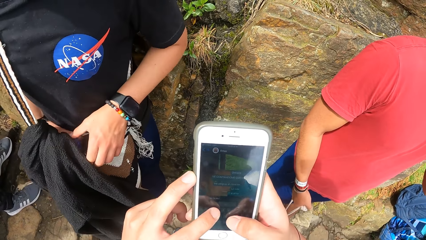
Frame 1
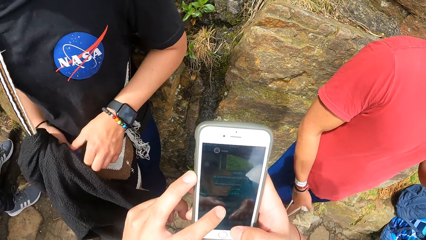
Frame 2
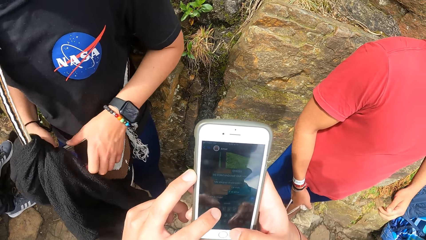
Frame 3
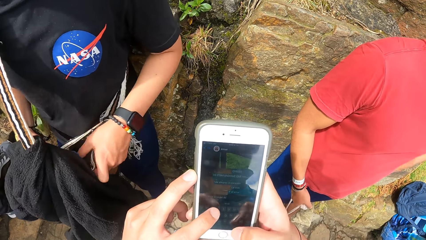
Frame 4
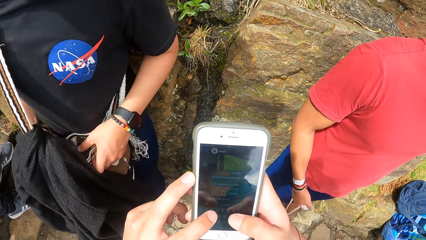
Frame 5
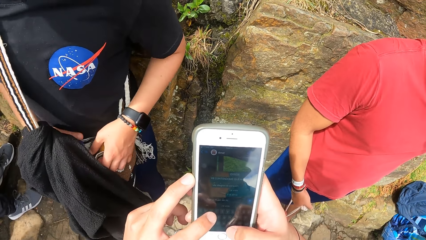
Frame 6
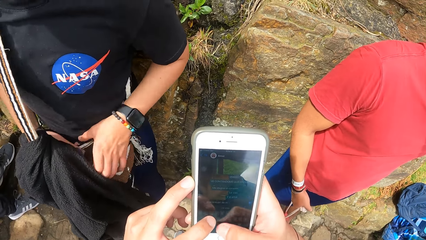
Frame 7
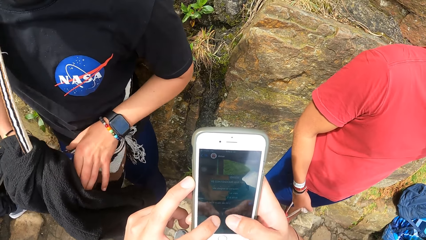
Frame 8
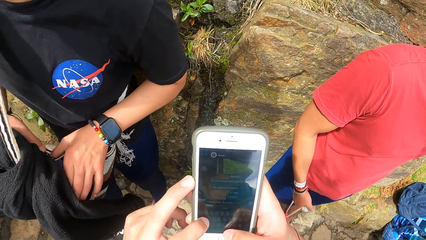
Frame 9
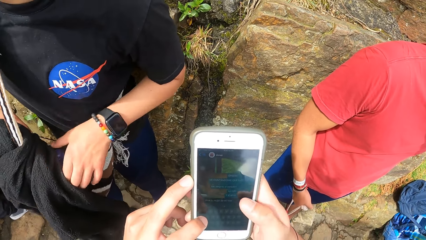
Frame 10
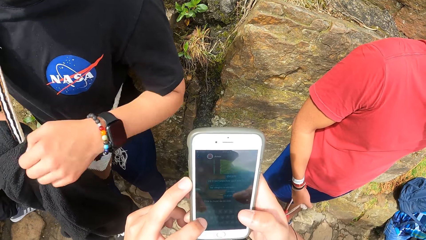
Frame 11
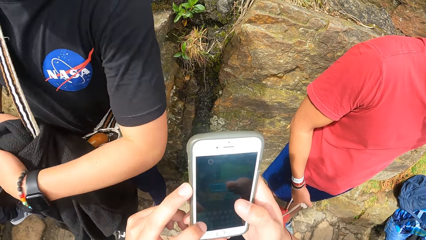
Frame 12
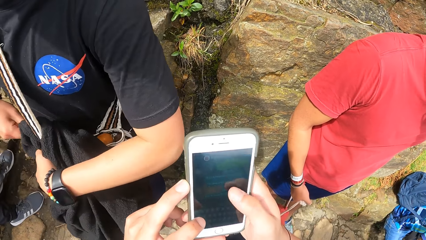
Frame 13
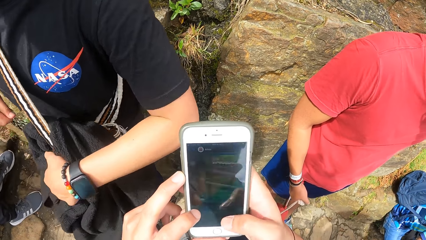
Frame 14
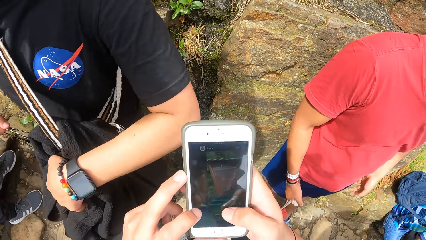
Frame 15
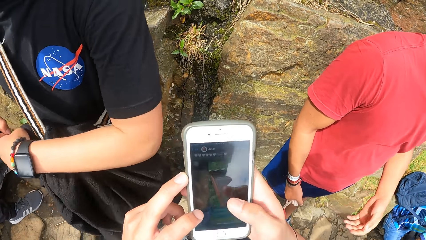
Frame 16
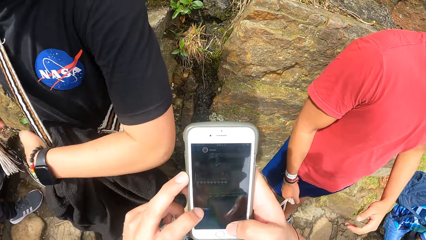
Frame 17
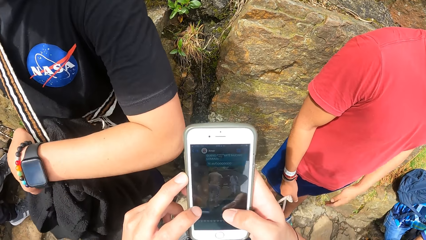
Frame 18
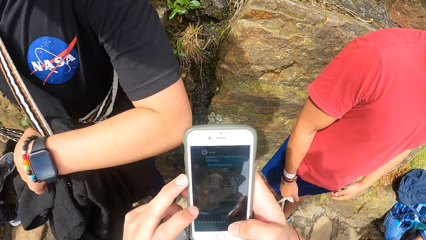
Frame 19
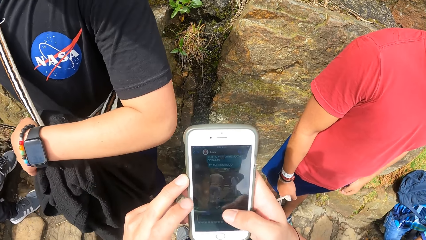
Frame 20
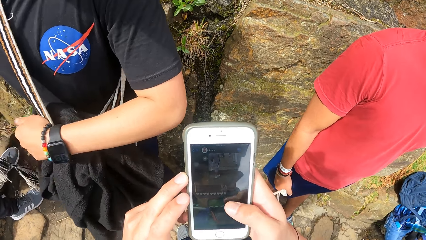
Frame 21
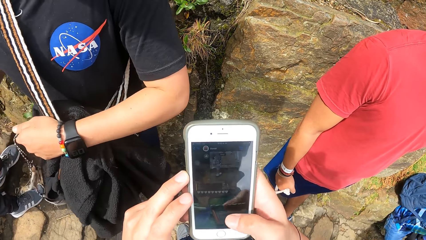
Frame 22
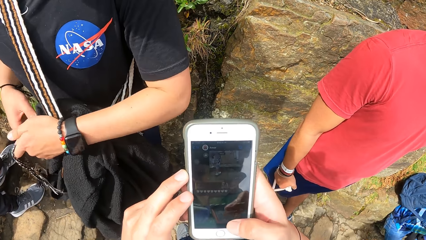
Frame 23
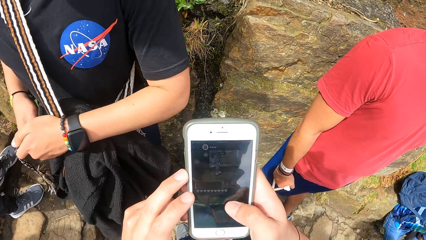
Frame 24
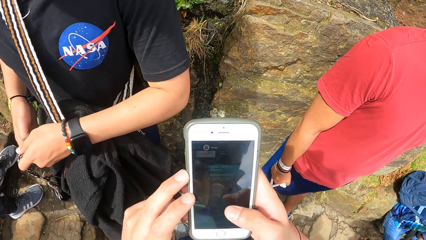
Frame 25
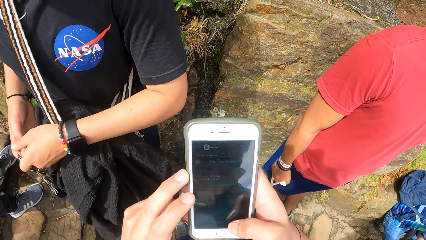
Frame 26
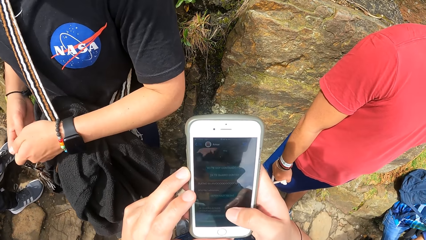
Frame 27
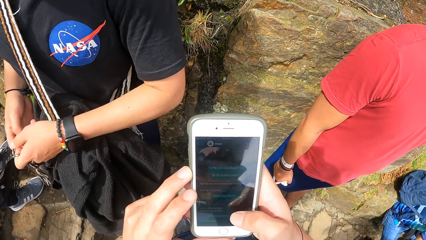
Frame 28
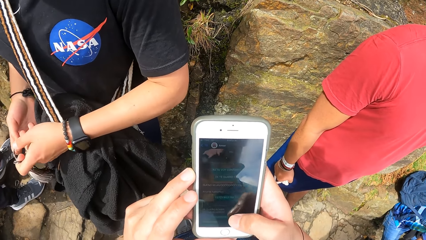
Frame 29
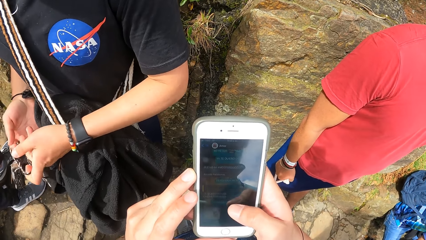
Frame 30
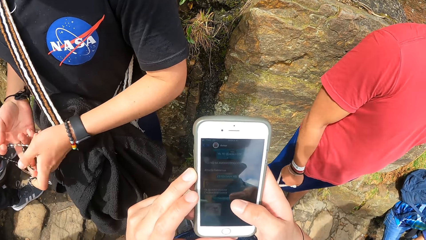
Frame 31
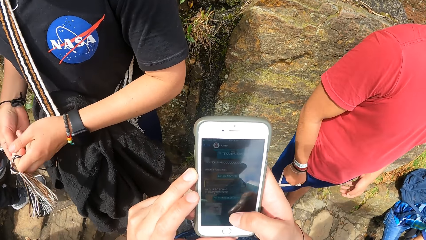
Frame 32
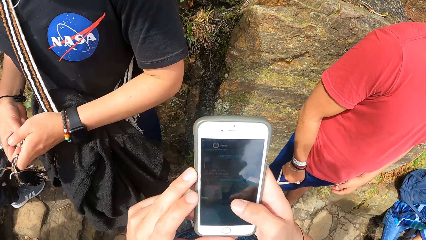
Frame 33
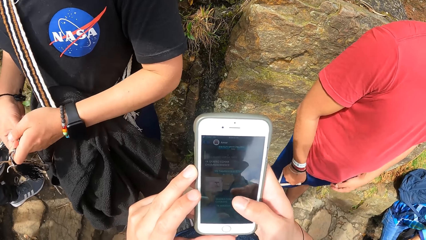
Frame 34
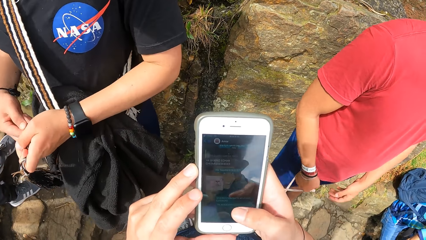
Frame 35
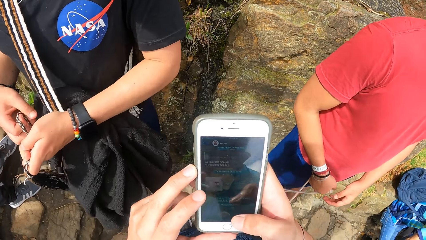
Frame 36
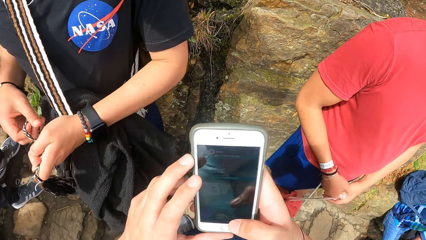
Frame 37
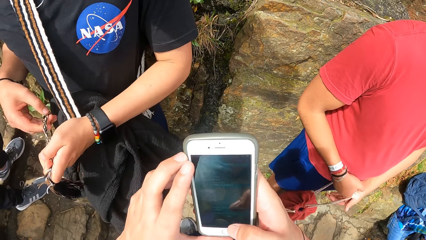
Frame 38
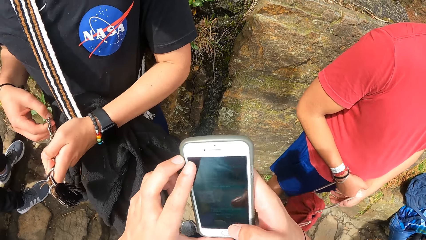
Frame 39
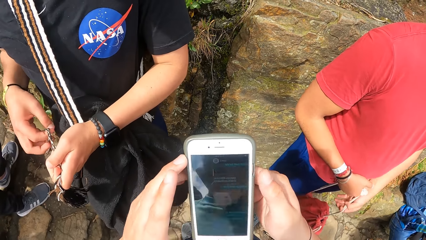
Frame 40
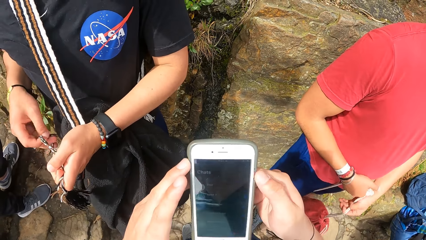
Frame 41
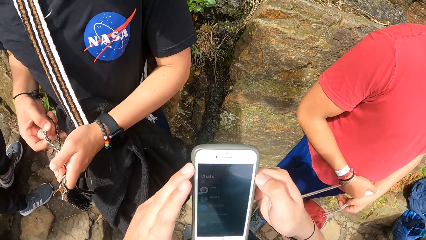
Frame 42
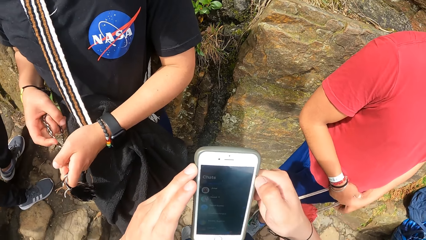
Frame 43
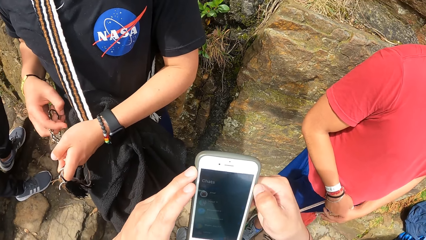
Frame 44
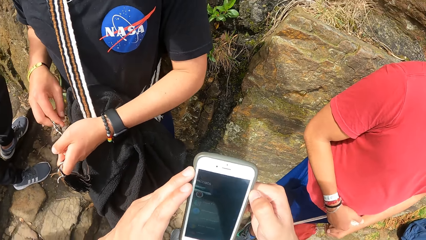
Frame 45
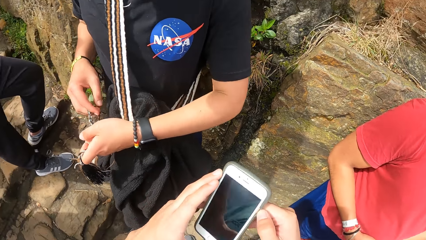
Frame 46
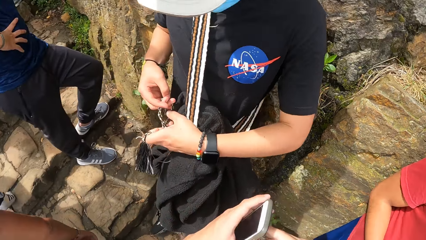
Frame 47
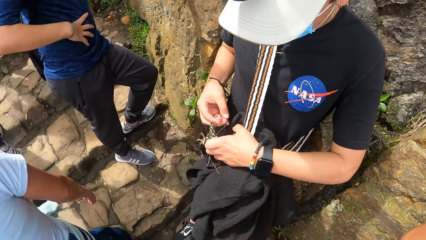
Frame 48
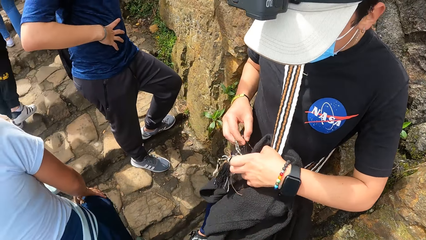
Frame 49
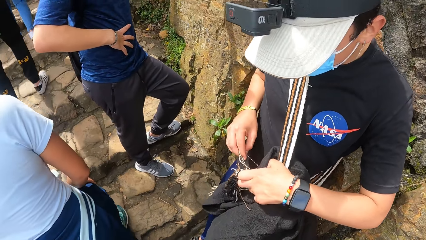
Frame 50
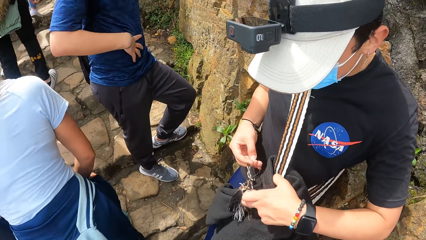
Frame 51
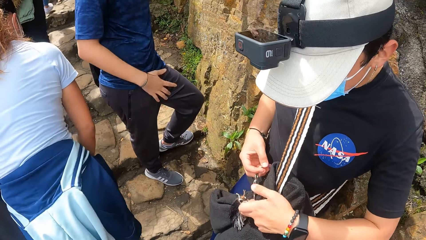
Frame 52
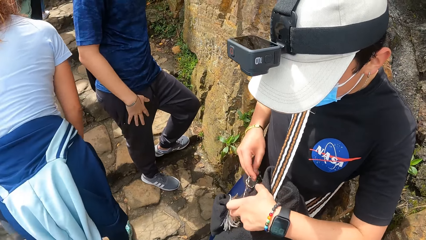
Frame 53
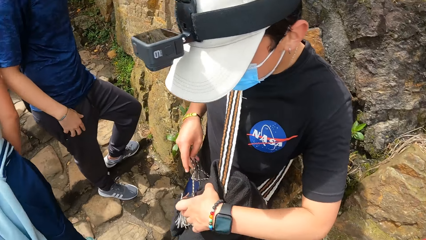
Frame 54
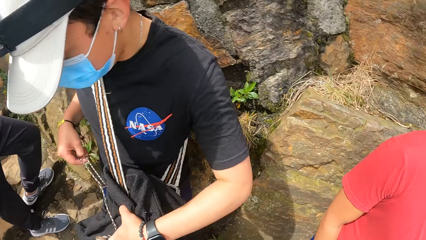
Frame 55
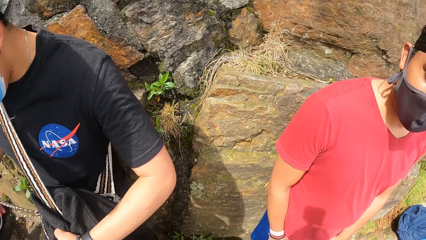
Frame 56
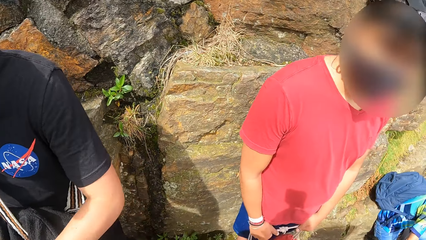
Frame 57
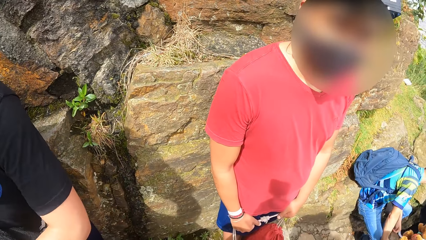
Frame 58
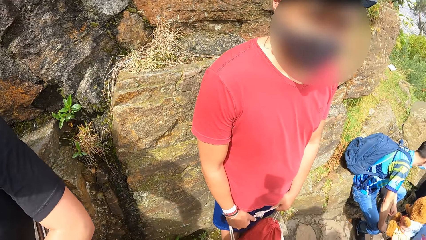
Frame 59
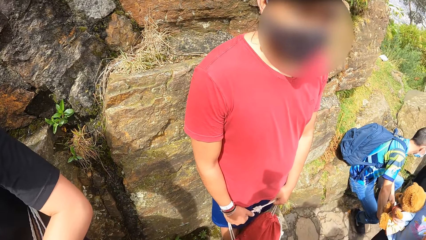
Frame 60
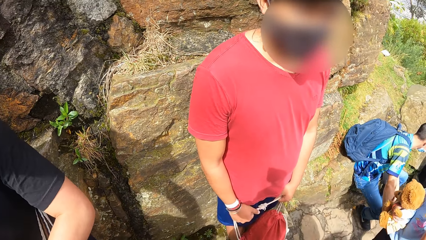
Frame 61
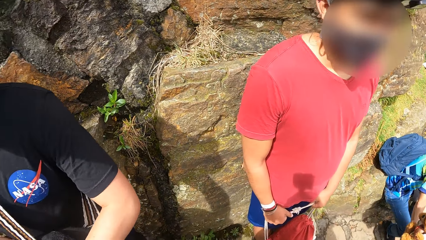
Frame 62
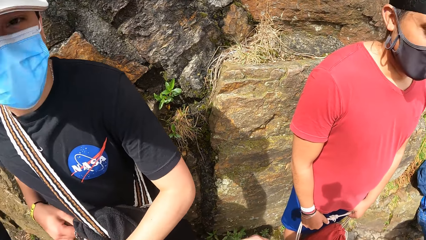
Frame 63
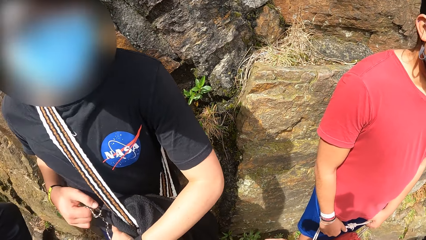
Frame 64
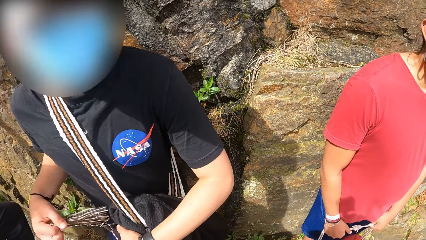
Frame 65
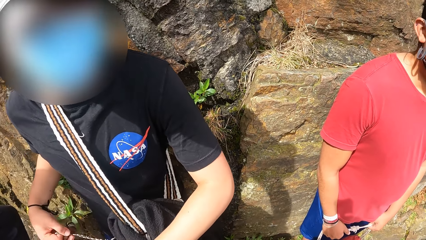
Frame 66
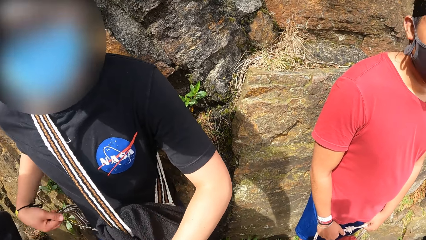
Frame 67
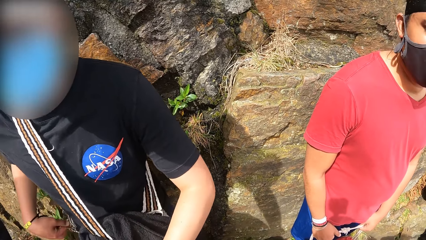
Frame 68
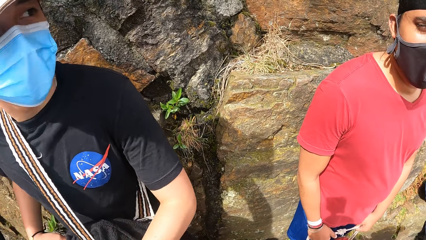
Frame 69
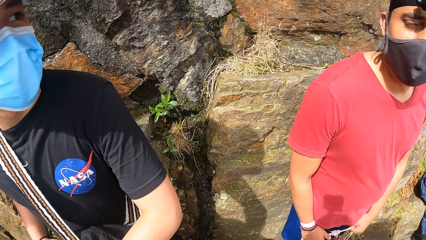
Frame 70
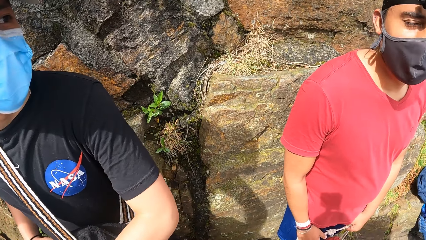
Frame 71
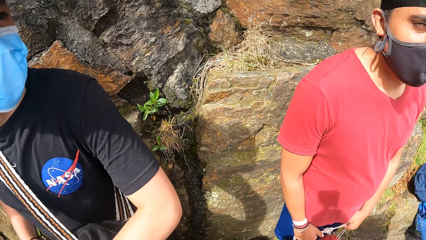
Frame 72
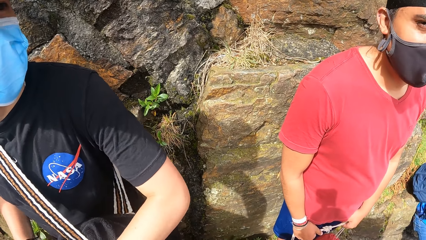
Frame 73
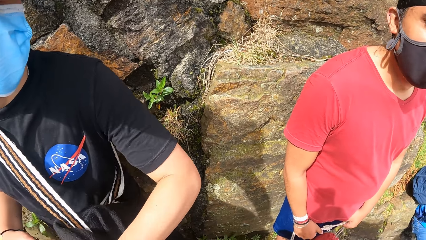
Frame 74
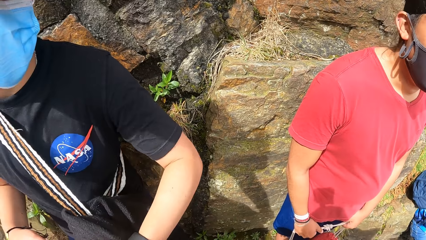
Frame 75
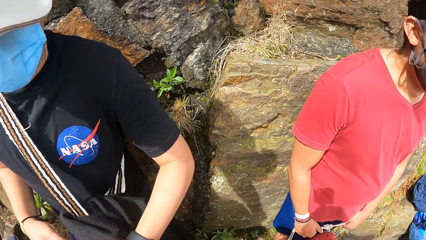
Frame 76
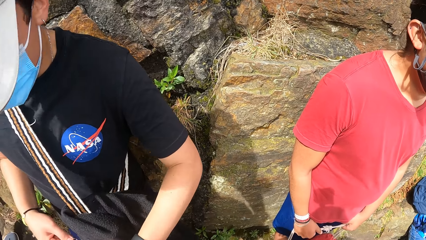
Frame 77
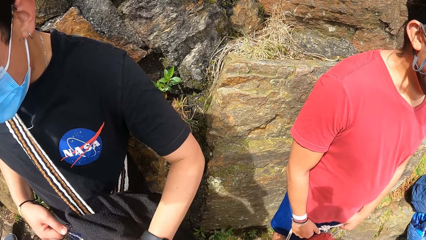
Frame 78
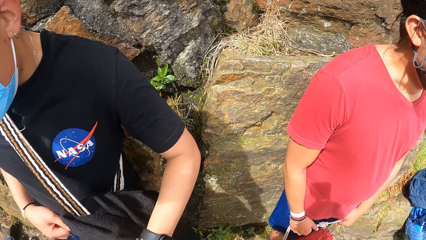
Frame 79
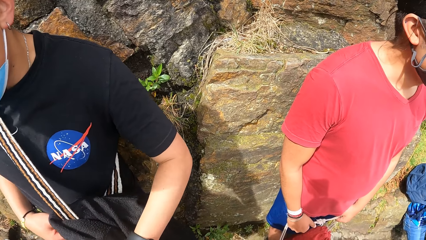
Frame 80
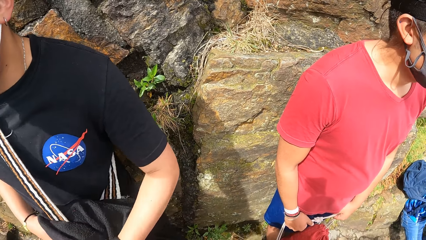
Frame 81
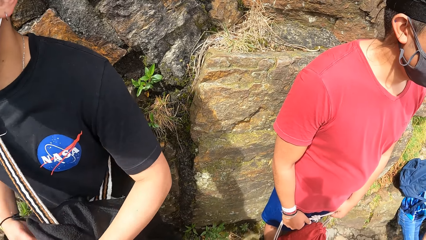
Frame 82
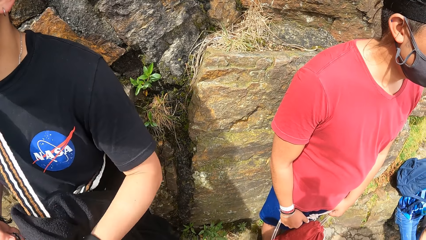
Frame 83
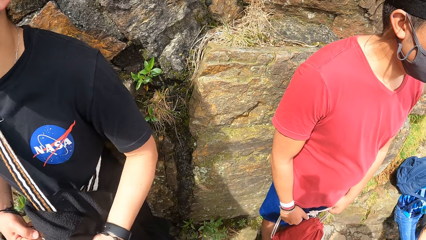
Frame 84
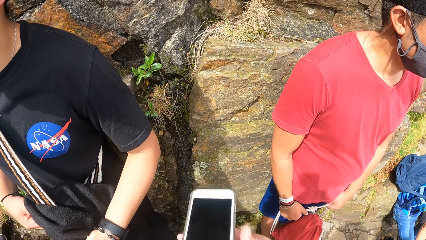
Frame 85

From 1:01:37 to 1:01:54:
A man holds the bag with the right hand. The man holds the bag strings. The camera wearer scrolls the phone. They hold the phone. Another man interacts with the camera wearer. The camera wearer looks at the first man and another person.
